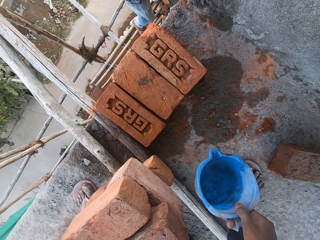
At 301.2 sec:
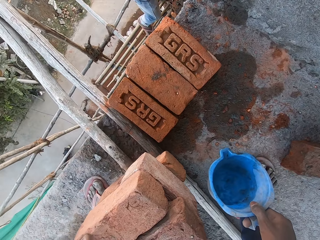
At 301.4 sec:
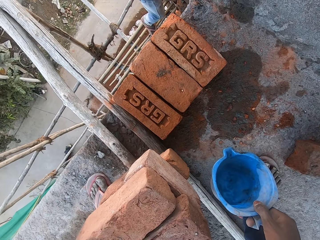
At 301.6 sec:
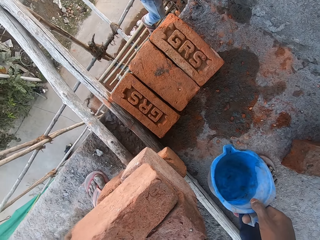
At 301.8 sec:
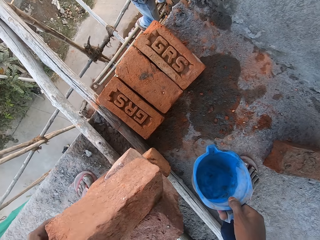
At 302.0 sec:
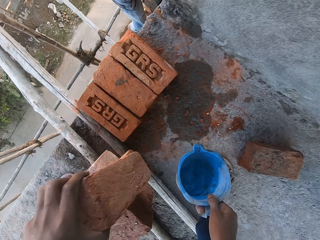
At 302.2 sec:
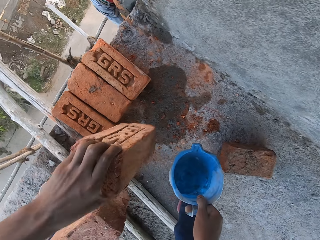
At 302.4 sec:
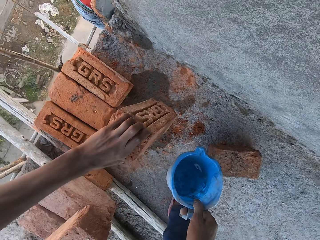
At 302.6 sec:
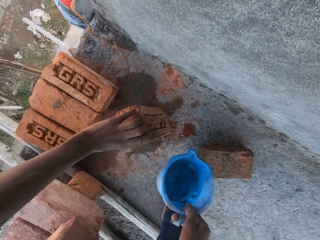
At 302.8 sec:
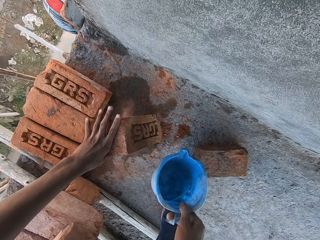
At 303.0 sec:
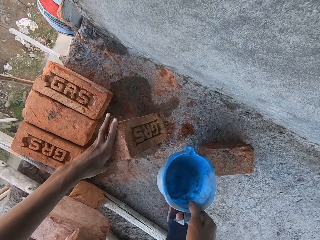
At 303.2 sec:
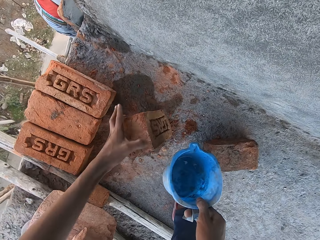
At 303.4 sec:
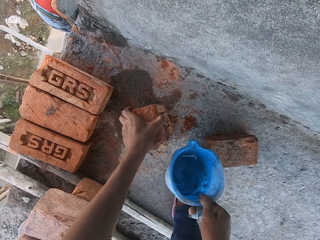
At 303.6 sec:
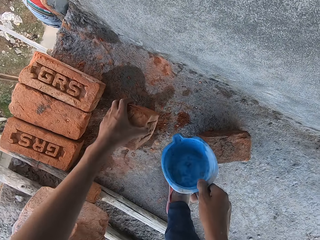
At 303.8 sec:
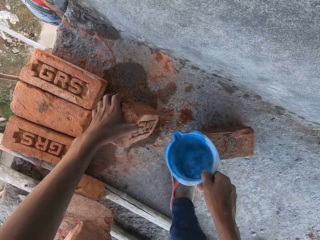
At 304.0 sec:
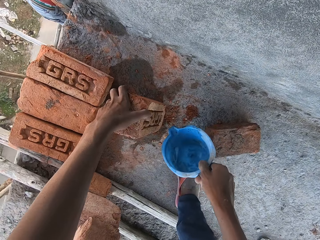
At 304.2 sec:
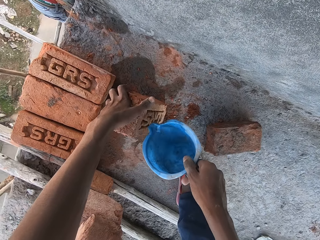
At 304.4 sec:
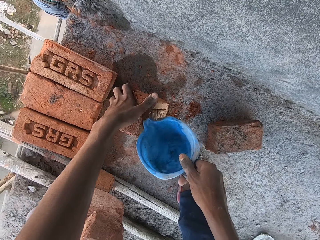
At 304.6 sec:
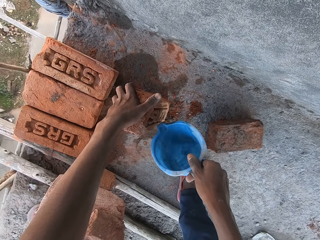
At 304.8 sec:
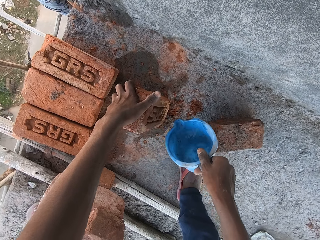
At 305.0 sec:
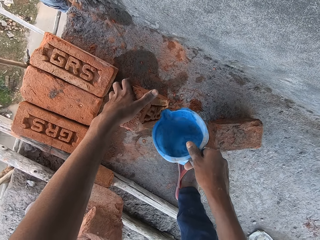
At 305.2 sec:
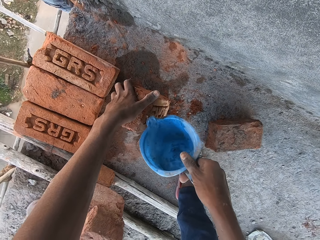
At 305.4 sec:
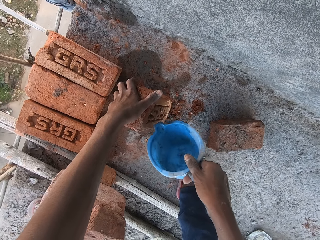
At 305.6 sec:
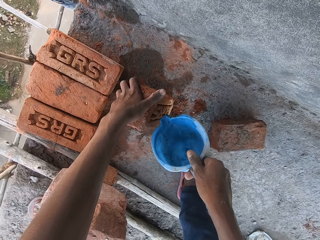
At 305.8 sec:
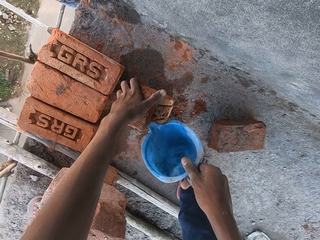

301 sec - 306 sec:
The camera wearer picks the brick from the bricks on the scaffolding with his left hand. He places the brick on the floor with his left hand. He pours water from the cup of water on the brick on the floor with his right hand.

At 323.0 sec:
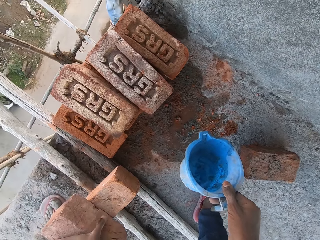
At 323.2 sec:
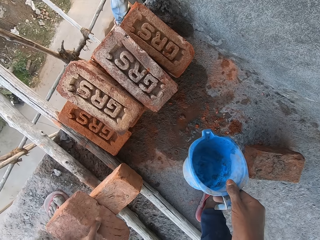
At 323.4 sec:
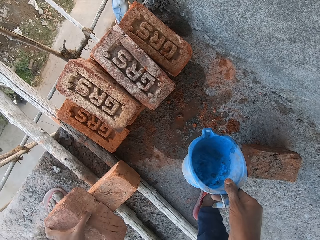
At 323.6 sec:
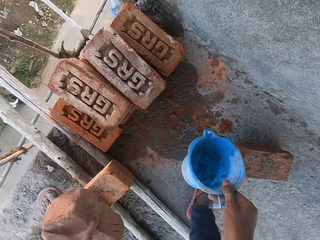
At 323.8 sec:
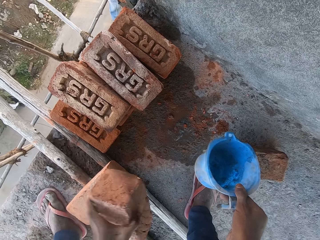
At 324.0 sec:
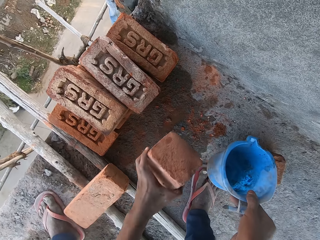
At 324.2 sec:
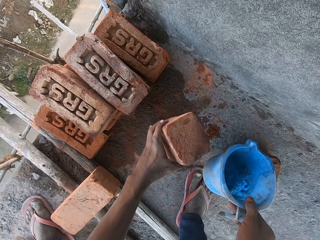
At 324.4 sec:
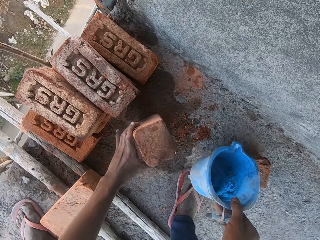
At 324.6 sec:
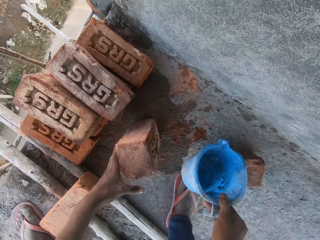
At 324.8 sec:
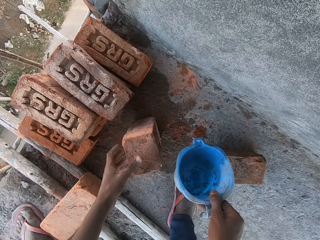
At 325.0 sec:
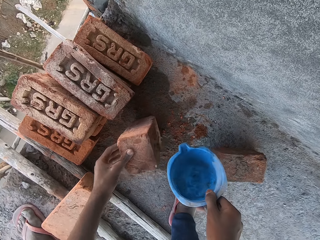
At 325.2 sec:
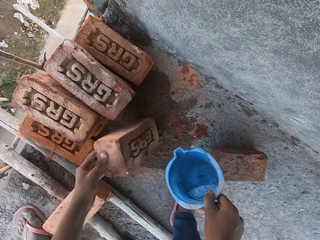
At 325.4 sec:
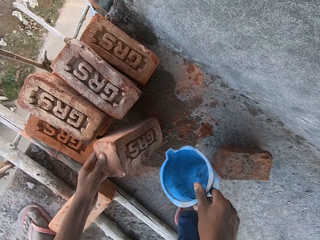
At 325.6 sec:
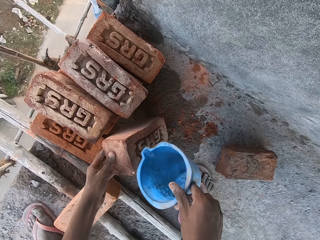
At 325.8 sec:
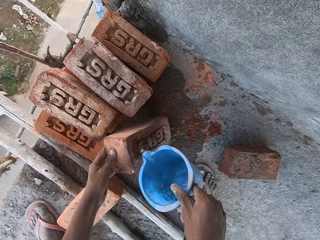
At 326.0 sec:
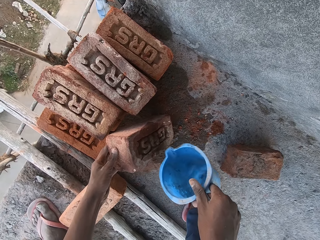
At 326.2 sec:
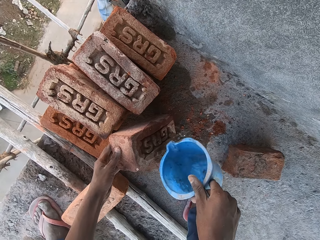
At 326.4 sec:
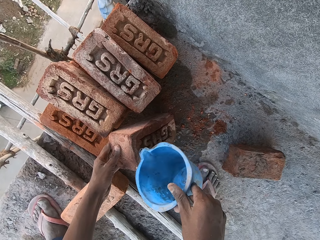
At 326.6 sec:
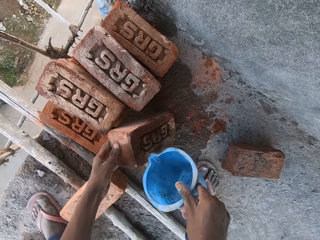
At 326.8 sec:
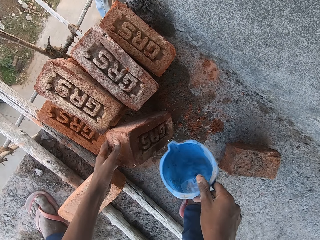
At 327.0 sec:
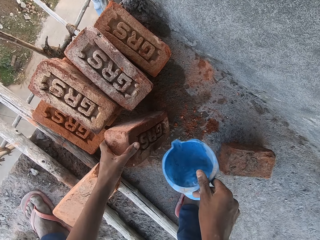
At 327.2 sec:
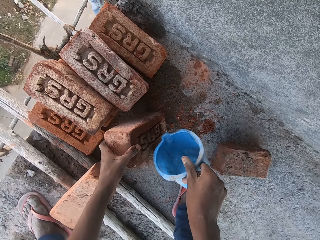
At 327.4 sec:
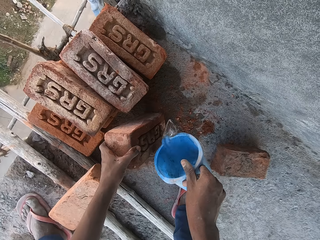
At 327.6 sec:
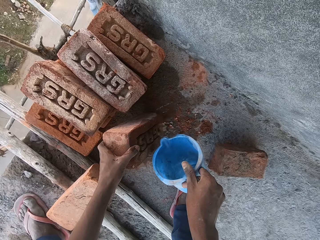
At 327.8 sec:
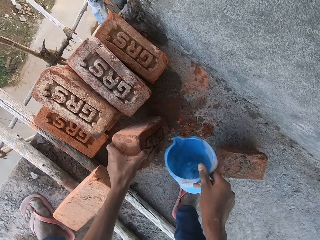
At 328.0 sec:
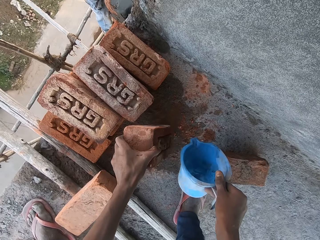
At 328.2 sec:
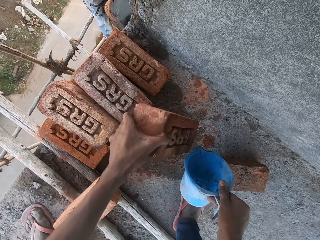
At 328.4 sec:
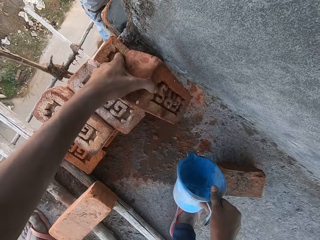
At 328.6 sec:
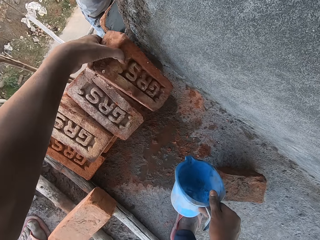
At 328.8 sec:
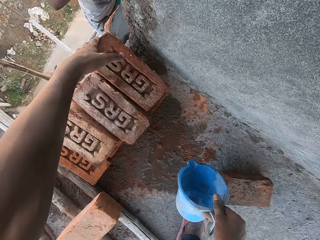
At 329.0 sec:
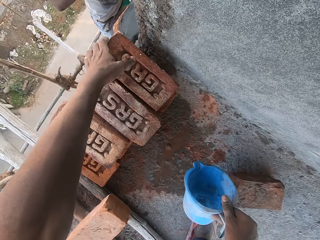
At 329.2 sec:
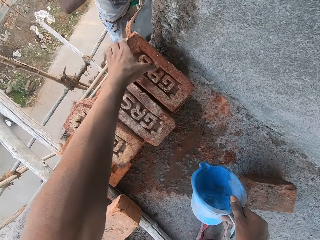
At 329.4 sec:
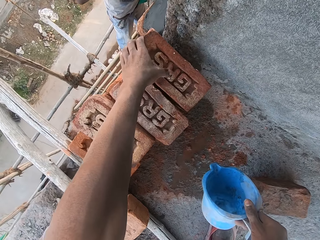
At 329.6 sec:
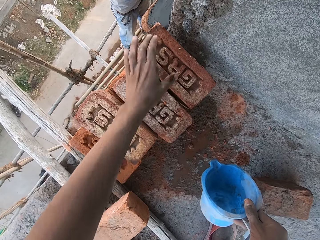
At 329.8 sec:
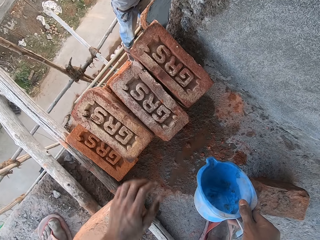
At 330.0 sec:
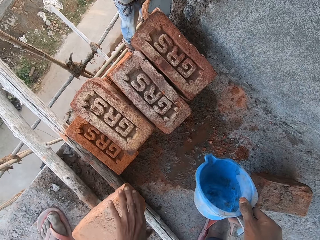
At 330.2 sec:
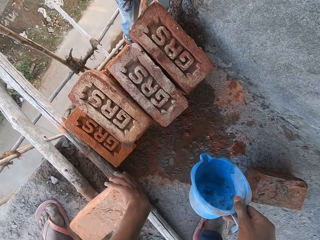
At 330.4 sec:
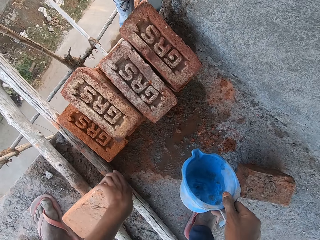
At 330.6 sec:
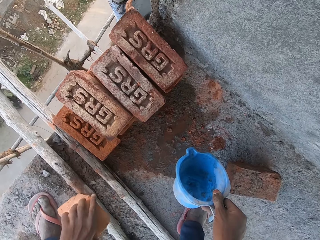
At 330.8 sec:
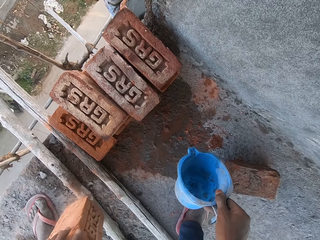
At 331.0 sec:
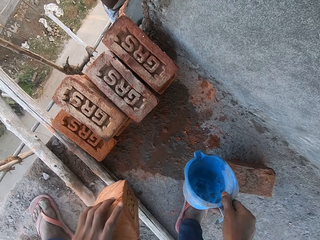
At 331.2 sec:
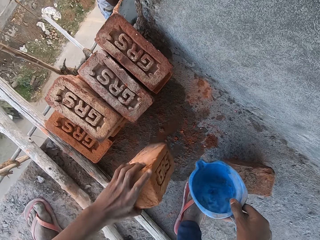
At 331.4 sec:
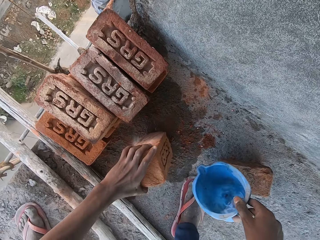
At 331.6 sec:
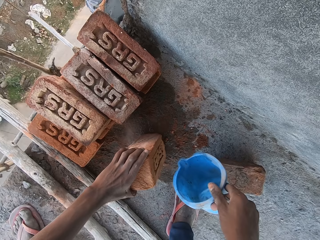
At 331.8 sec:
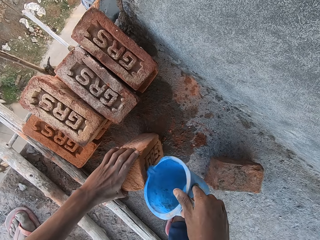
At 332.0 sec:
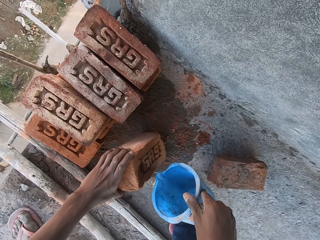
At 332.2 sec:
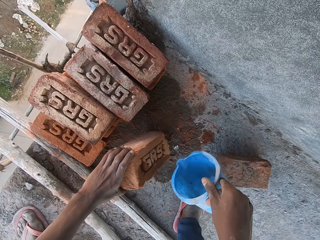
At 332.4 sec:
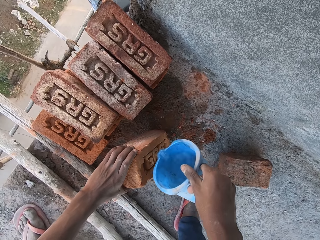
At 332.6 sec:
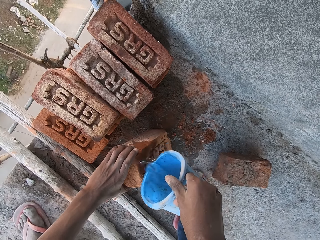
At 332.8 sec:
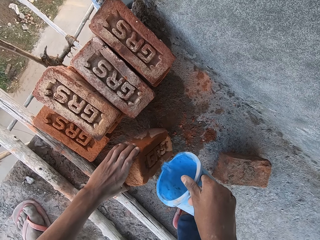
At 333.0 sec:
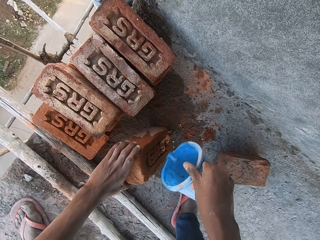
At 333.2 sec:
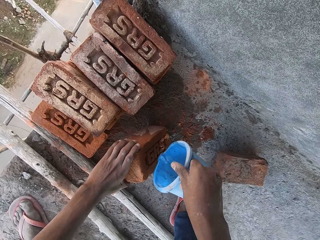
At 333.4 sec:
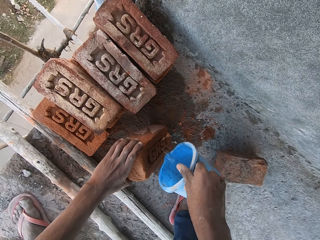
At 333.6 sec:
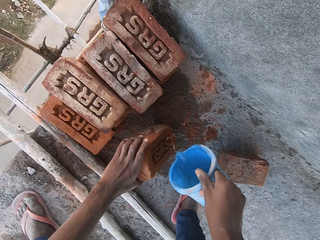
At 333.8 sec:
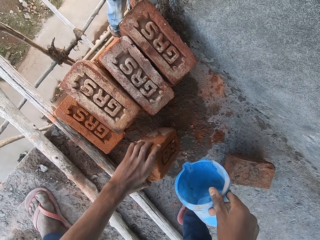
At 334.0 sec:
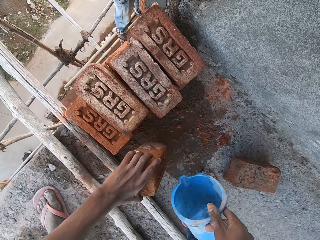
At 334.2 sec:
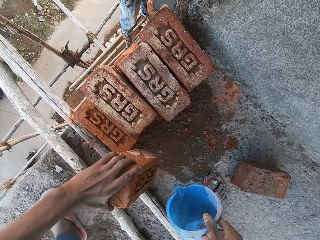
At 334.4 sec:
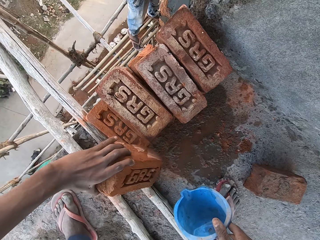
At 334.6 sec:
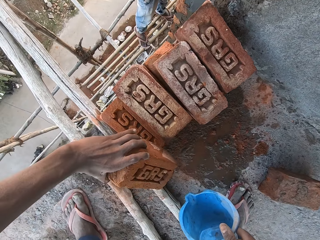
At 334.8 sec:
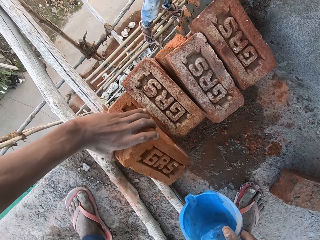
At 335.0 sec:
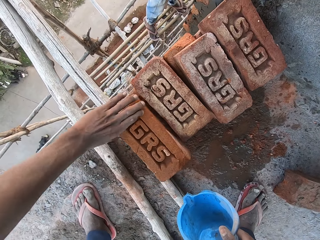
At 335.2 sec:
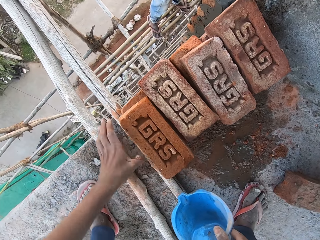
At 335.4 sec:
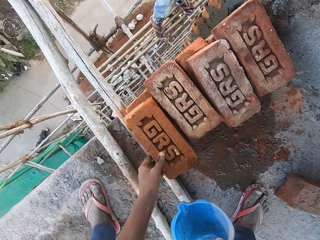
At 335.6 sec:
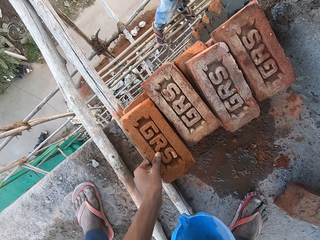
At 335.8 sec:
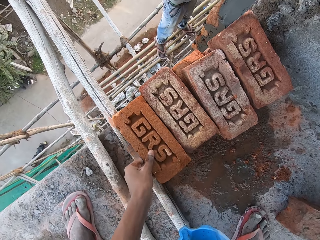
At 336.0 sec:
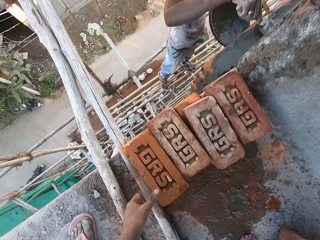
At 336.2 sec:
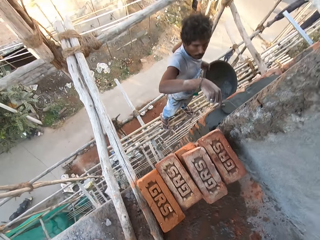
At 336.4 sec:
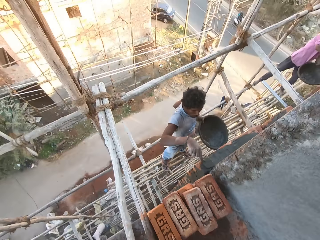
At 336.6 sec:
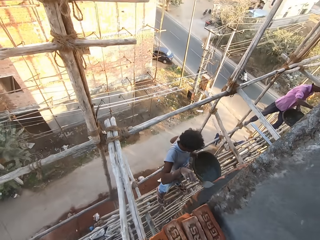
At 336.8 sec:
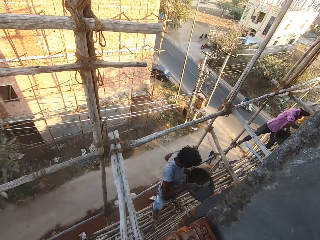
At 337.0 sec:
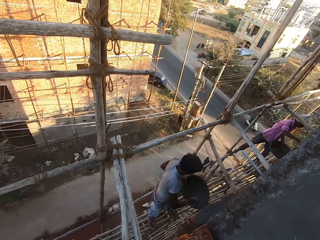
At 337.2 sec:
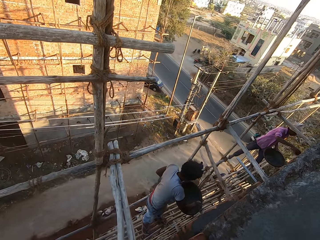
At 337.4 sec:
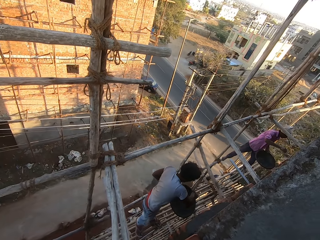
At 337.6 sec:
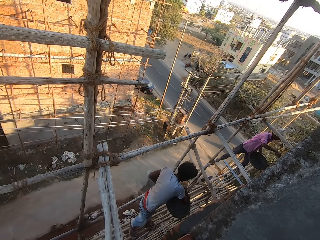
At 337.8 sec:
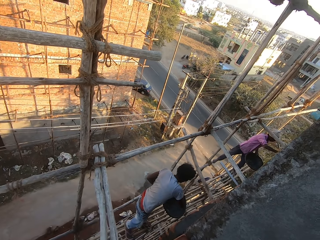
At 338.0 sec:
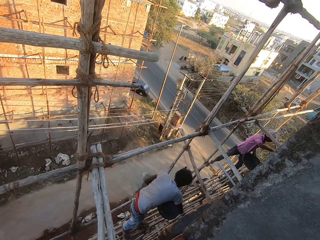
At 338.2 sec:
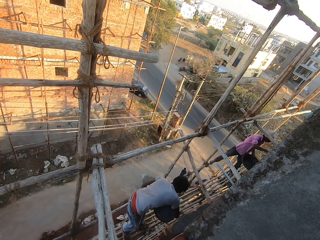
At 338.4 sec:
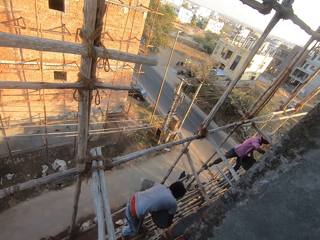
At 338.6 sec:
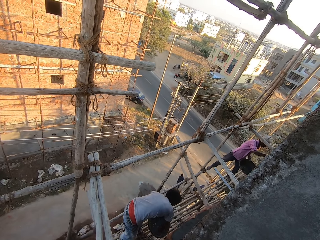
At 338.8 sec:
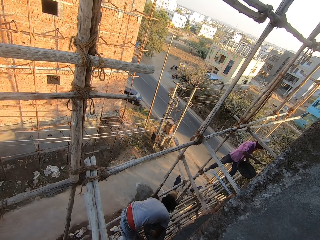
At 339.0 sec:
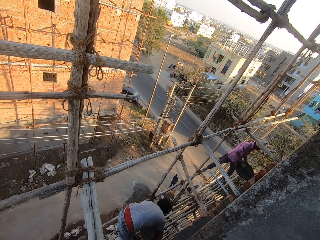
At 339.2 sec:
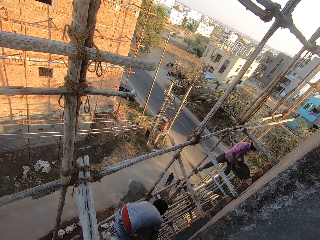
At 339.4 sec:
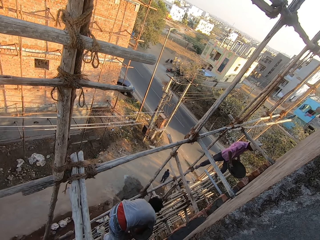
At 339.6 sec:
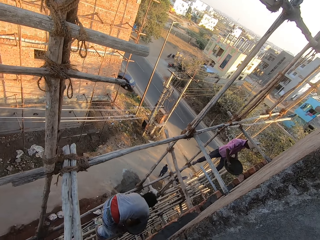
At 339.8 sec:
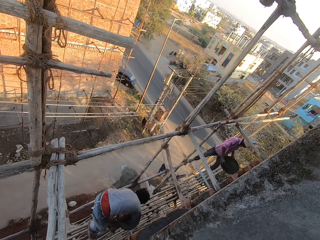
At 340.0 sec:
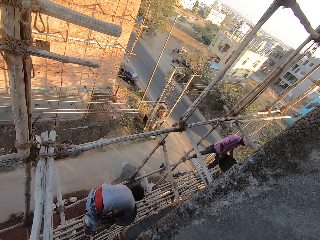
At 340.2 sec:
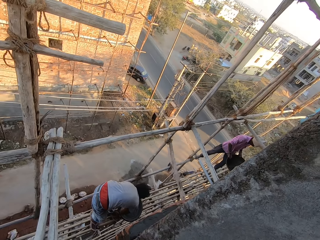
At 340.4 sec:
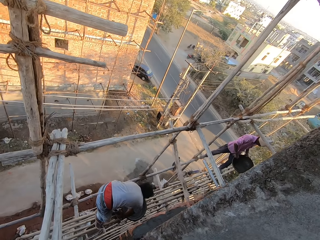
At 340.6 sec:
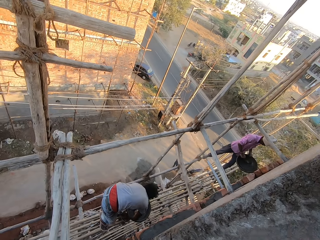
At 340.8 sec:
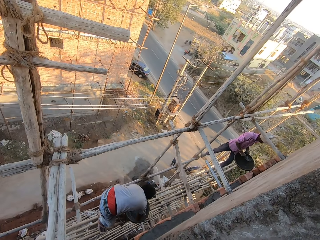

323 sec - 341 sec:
The camera wearer picks the brick from the bricks on the scaffolding with his left hand. He places the brick on the floor with his left hand. He pours water from the cup of water on the brick on the floor with his right hand. He lifts the brick from the floor with his left hand. He stacks the brick on the brick on the floor with his left hand. He picks the brick from the scaffolding with his left hand. He places the brick on the floor with his left hand. He pours water from the cup of water on the brick on the floor with his right hand. He lifts the brick from the floor with his left hand. He stacks the brick on the brick on the floor with his left hand. A man smoothens the concrete on the wall with the hand trowel in his right hand and holds the pan with his left hand. Another man holds the pan with his left hand. The first man scrapes the concrete in the pan in his left hand with the hand trowel in his right hand. The camera wearer looks at the construction men. The first man drops the pan on the scaffolding with his left hand. The other man packs concrete from the pan in his left hand with the hand trowel in his right hand.
